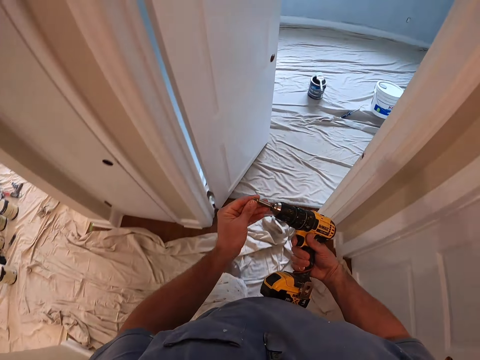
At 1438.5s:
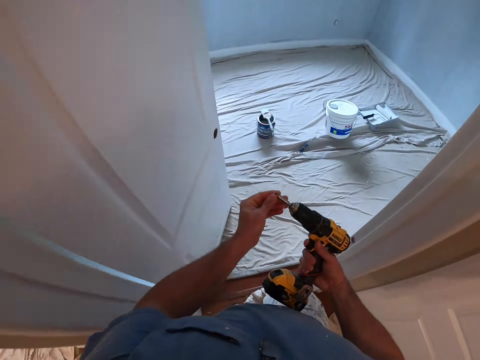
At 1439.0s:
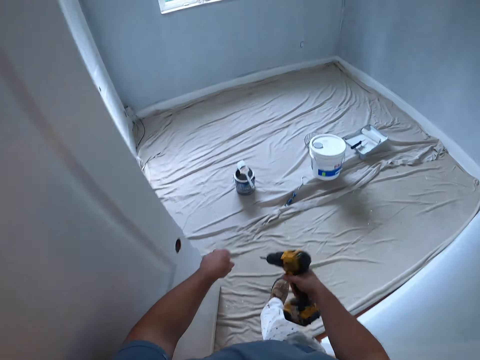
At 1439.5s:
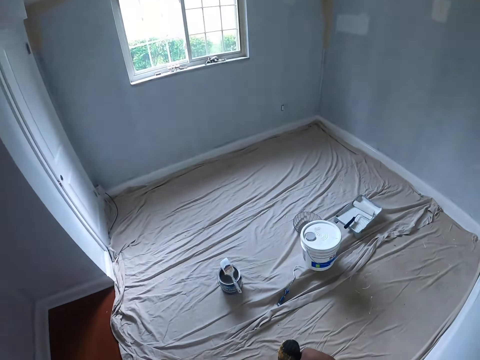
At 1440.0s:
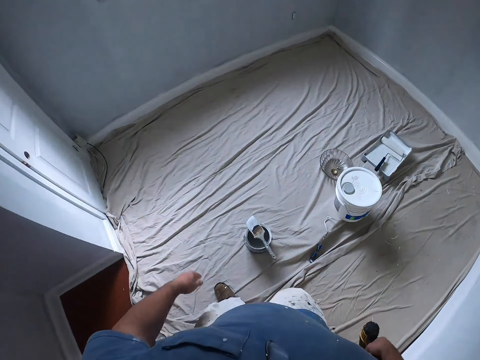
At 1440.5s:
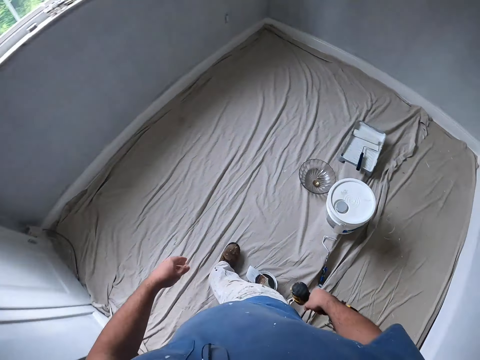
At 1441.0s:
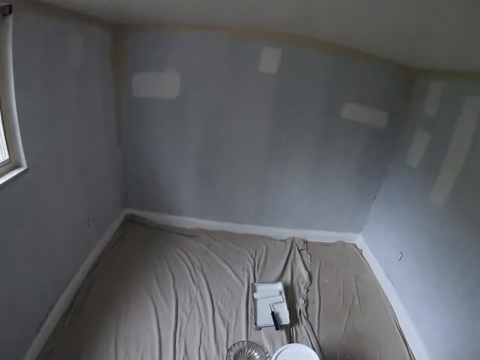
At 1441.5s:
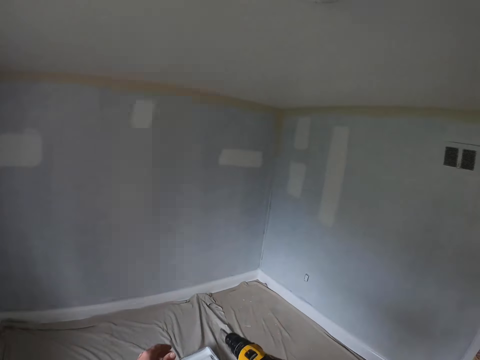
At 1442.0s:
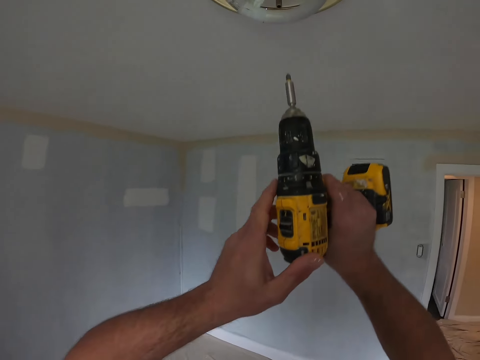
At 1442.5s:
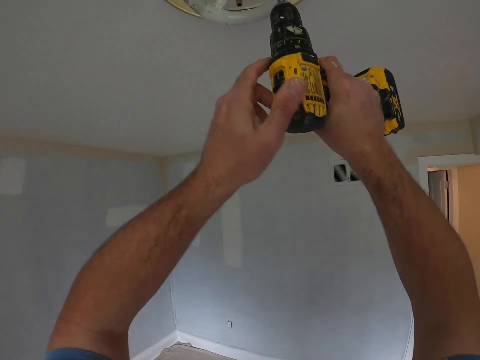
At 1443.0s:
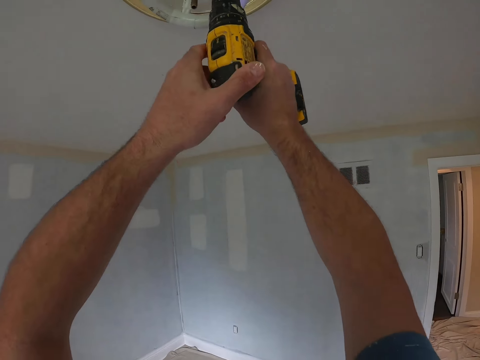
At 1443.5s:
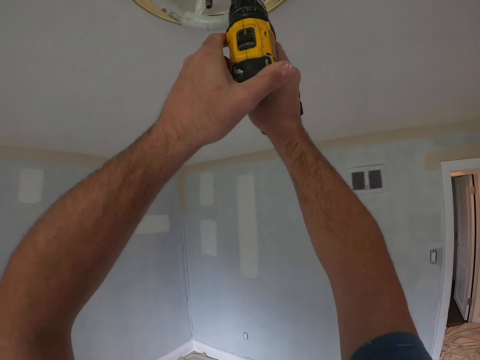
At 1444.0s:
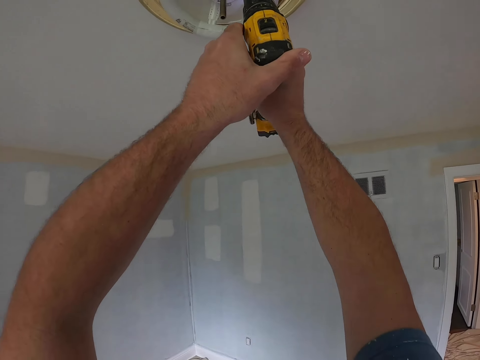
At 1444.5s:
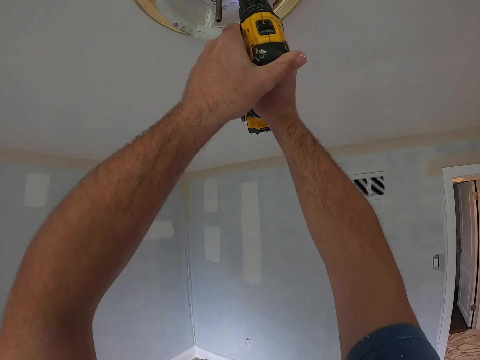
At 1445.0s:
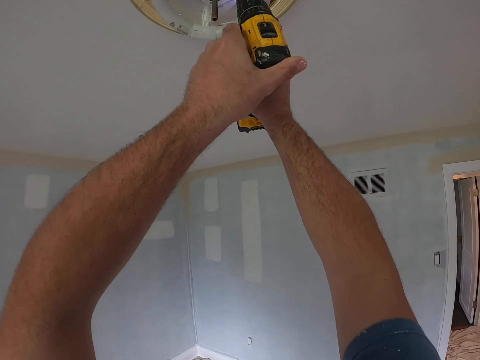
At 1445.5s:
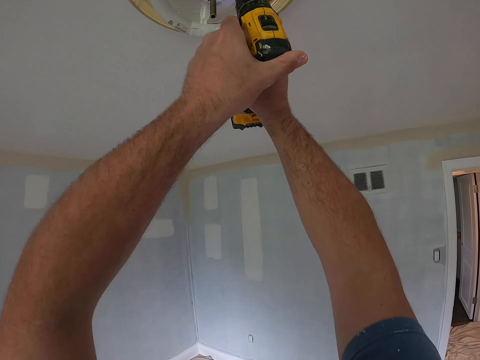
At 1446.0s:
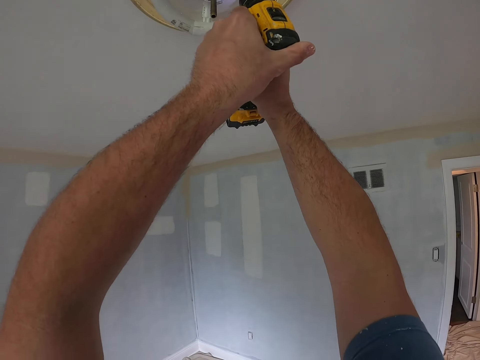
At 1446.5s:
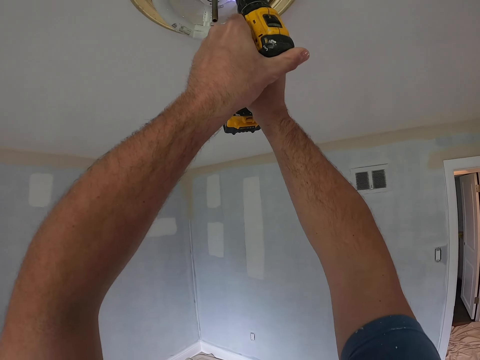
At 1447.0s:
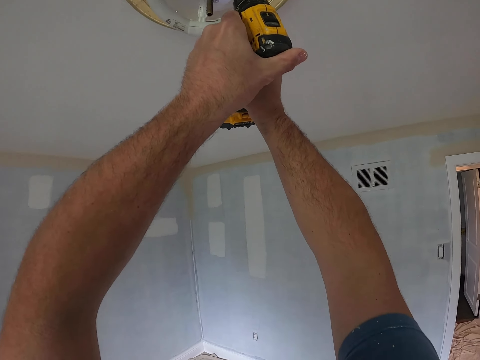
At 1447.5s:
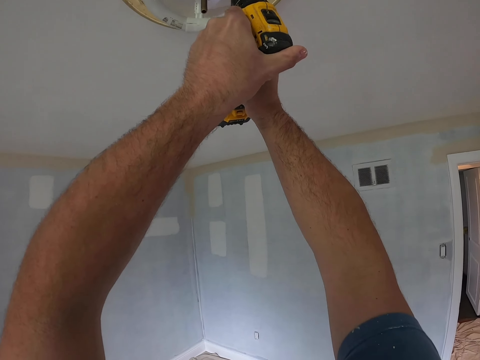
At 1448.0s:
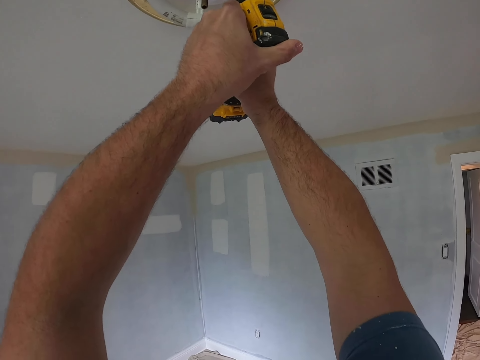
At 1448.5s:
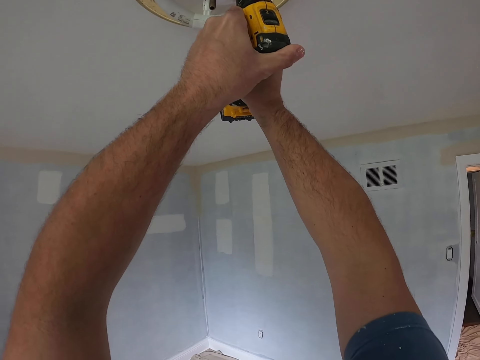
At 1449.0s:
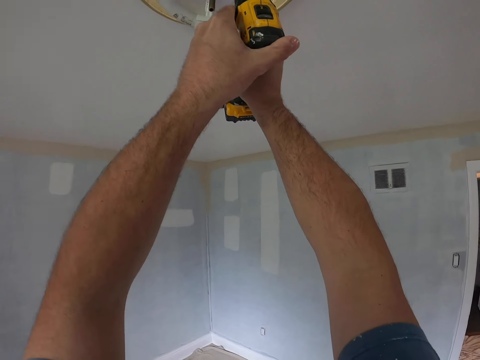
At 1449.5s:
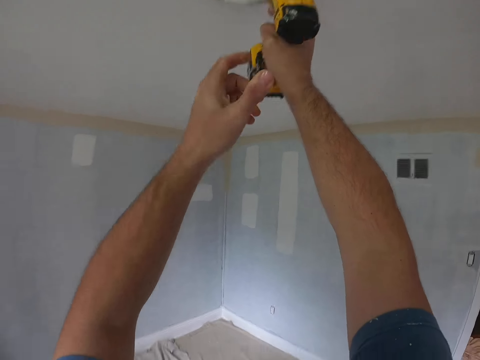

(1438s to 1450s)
The camera wearer touches the drill bit. They touch the drill. They drill the decoration on the ceiling.

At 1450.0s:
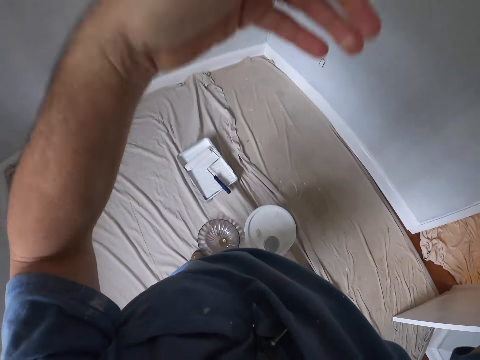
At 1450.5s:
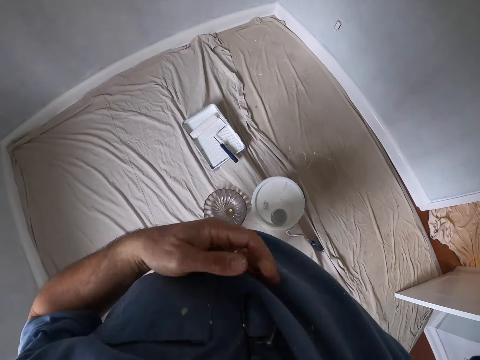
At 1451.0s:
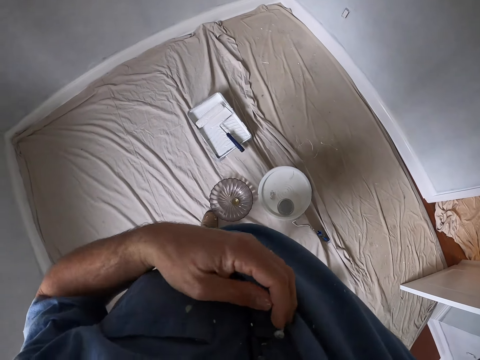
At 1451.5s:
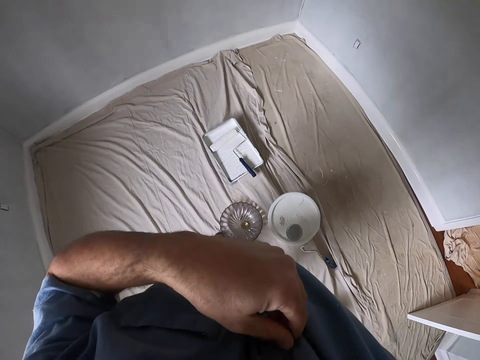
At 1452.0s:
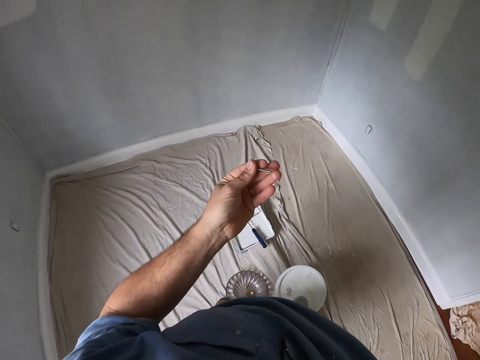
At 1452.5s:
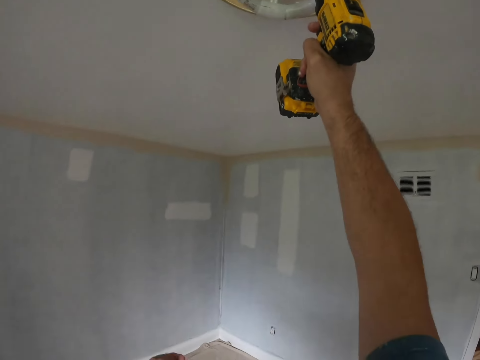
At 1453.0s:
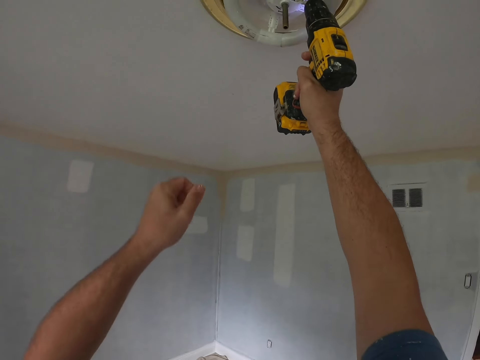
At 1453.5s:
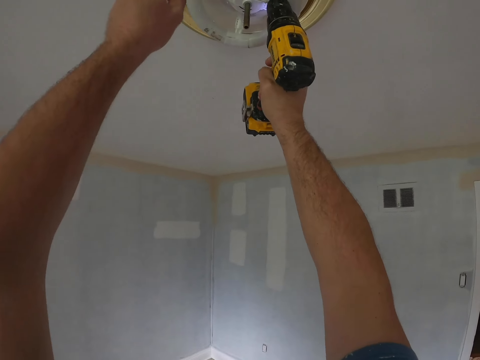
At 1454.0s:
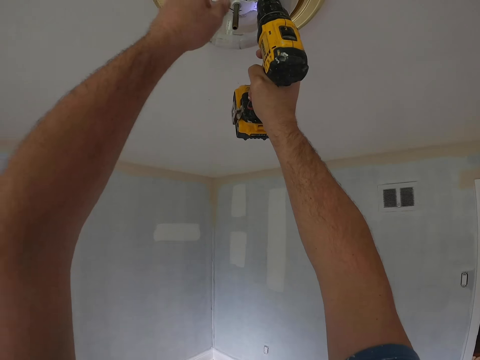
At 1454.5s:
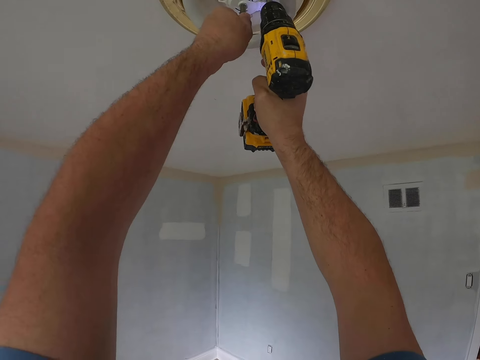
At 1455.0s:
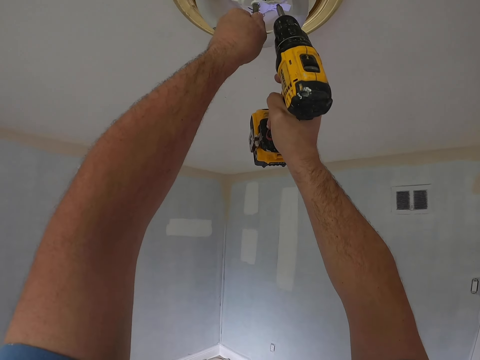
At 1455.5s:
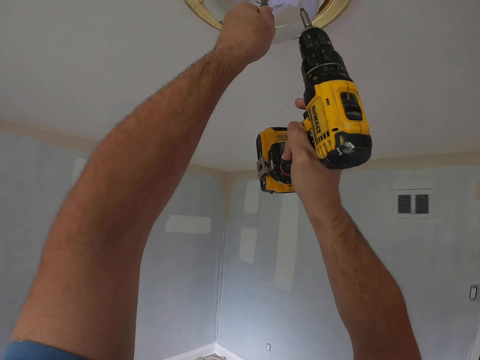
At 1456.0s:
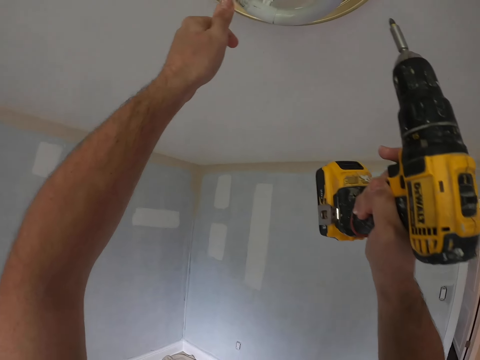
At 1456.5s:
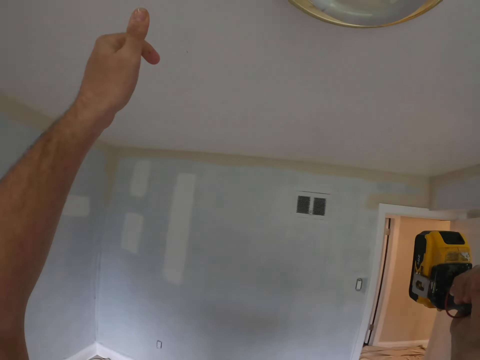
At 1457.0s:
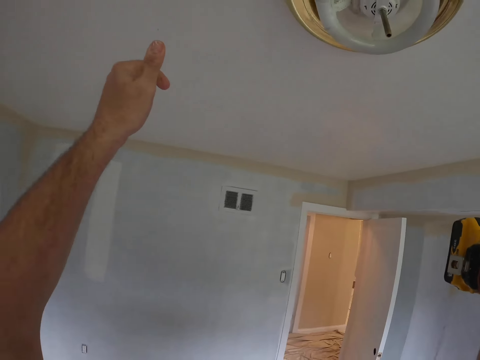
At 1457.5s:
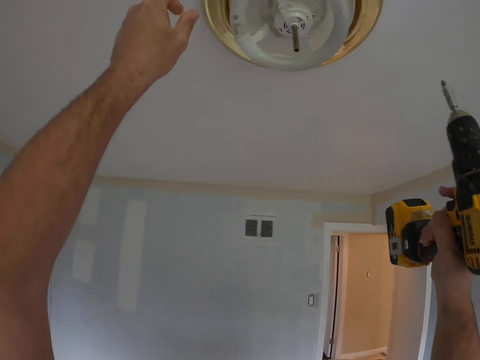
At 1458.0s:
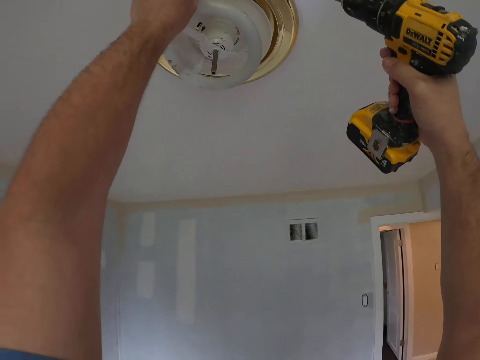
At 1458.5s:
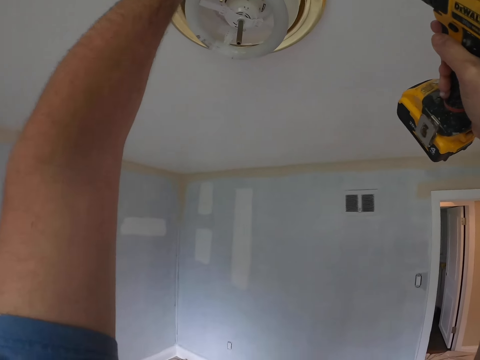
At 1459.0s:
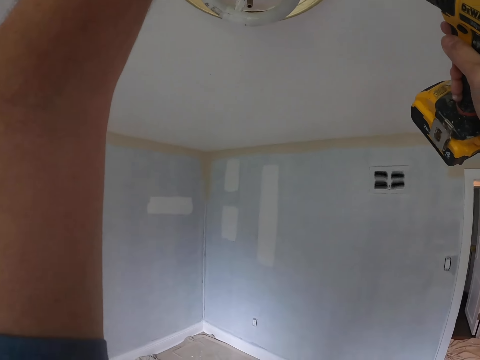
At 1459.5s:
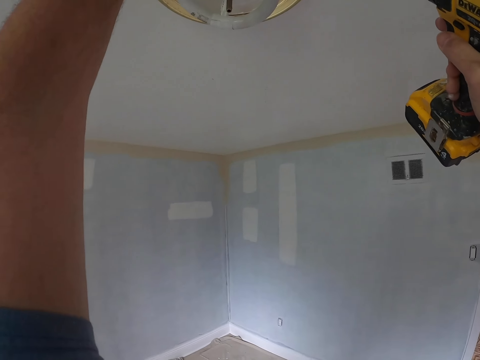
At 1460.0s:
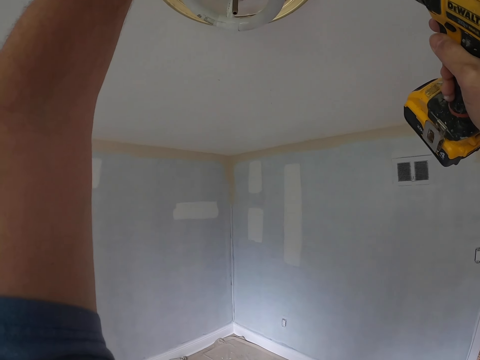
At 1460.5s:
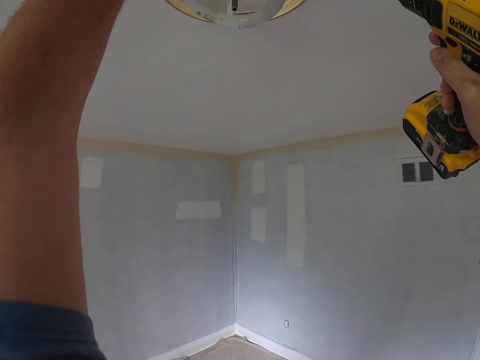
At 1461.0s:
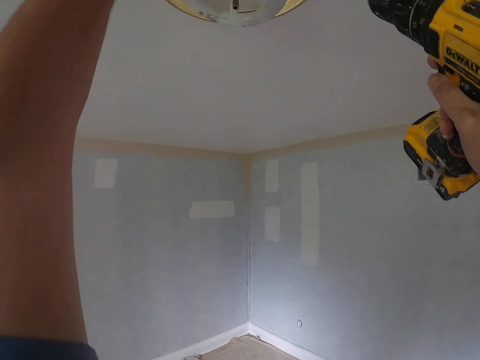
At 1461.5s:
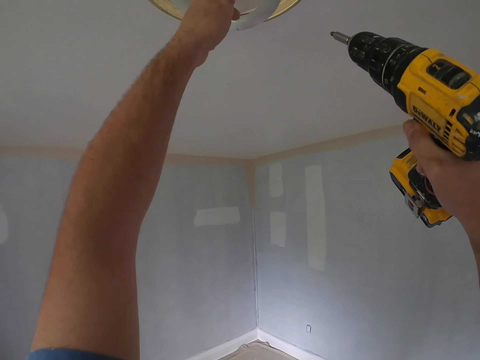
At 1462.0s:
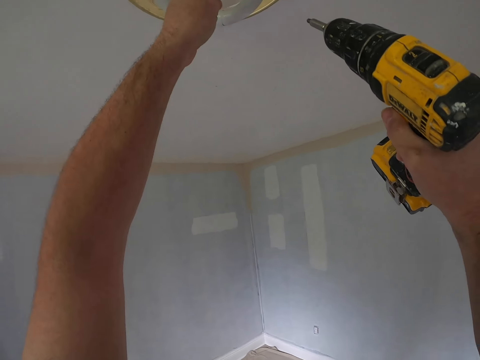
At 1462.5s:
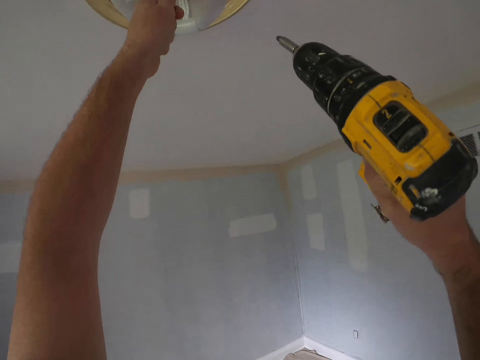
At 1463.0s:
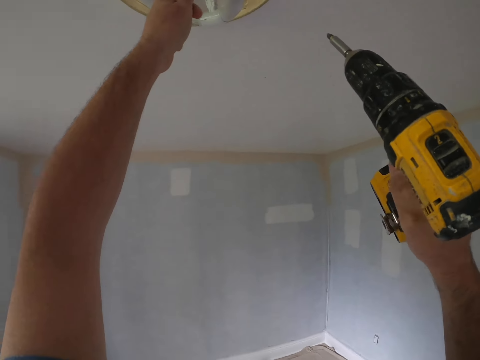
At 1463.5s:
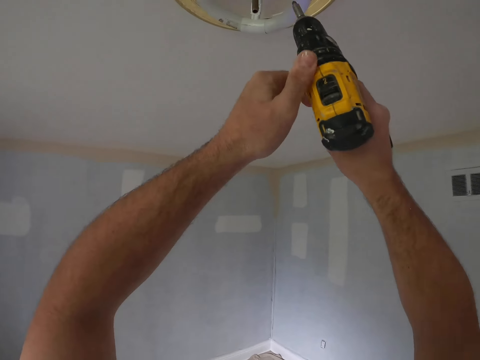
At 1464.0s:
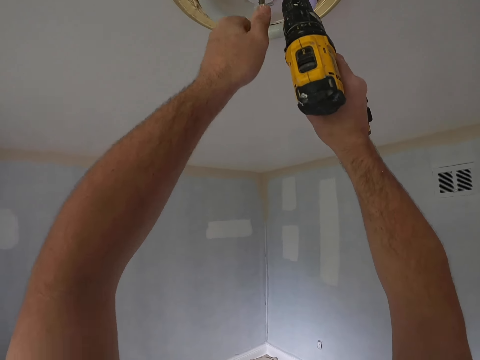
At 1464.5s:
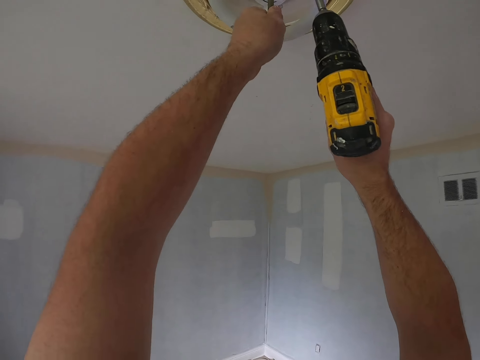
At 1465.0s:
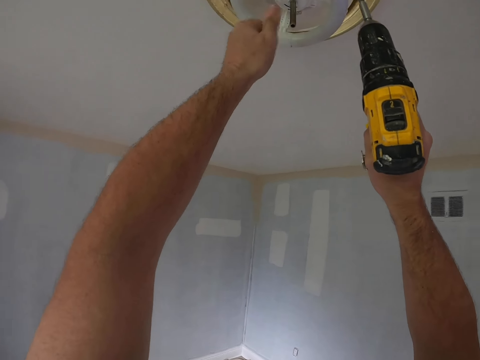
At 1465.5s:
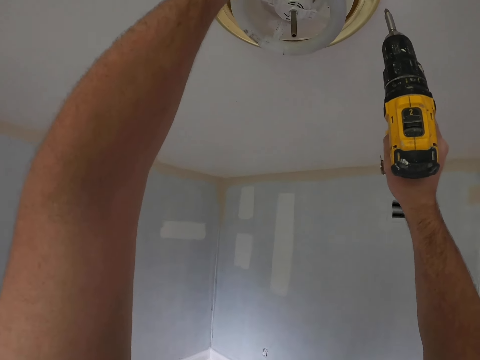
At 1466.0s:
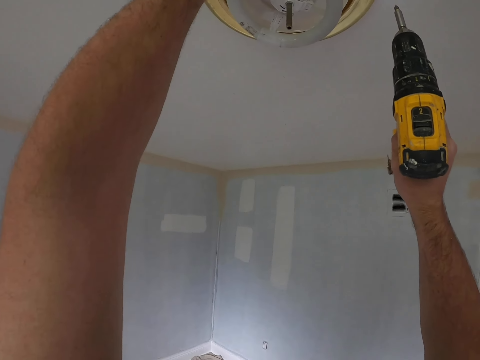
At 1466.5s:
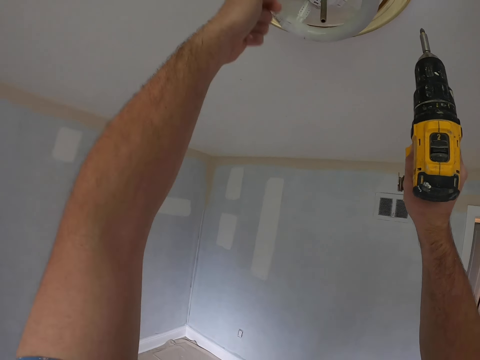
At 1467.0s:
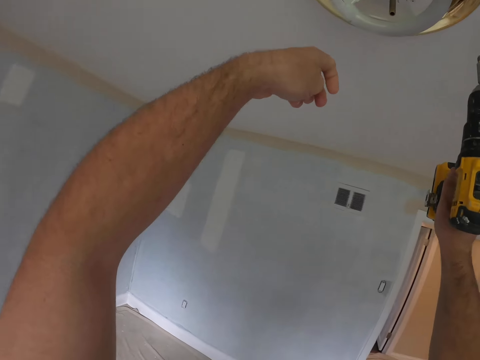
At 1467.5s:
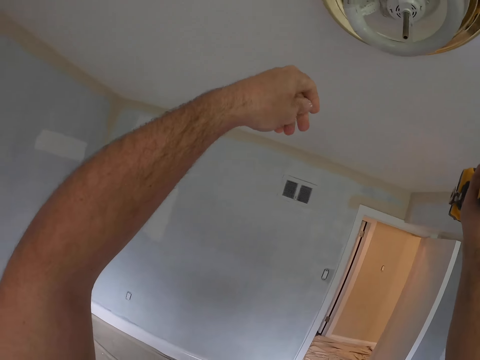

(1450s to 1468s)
The camera wearer looks around. They take a screw. They drill the decoration on the ceiling. They touch metal. They look at the decoration. They touch a holder. They touch the metal. They touch the drill. They drill the decoration on the ceiling. They touch the metal. They look at the decoration. They touch the holder.
